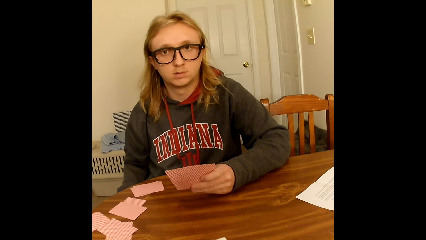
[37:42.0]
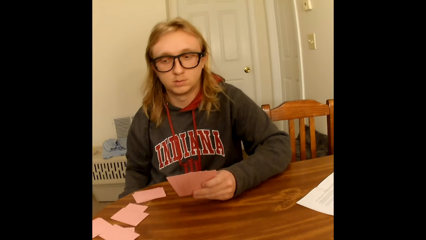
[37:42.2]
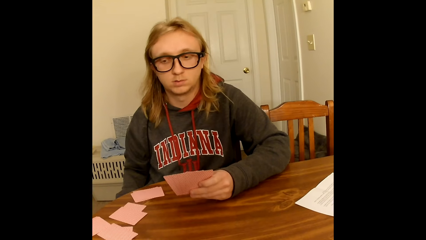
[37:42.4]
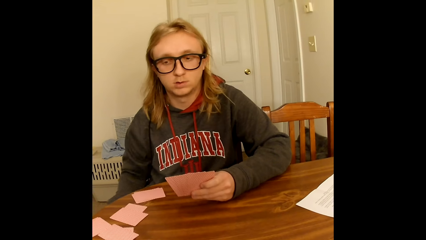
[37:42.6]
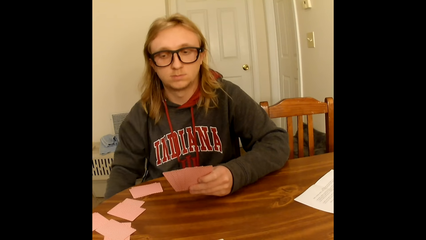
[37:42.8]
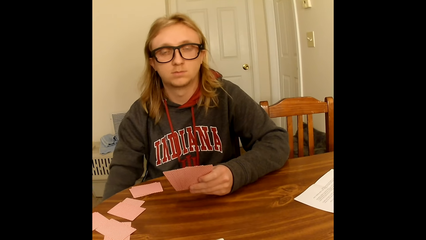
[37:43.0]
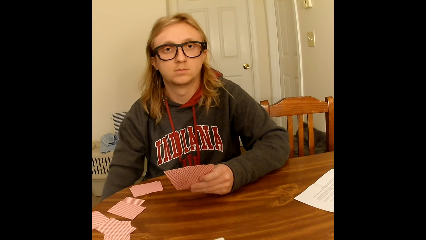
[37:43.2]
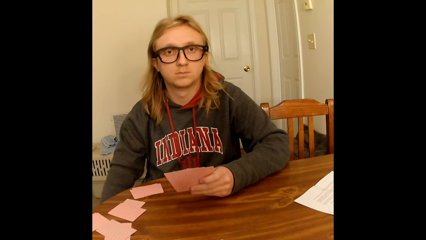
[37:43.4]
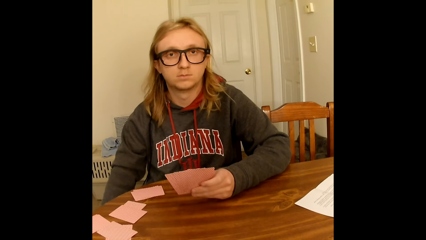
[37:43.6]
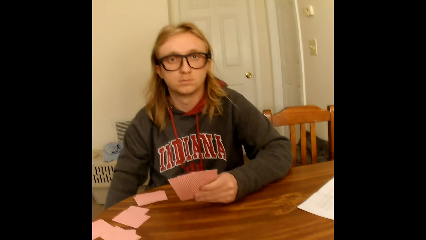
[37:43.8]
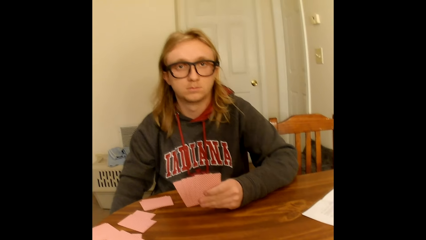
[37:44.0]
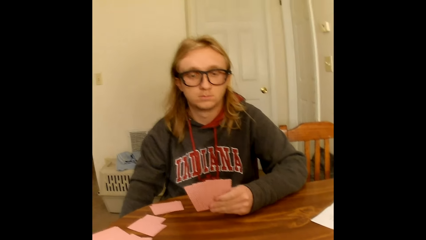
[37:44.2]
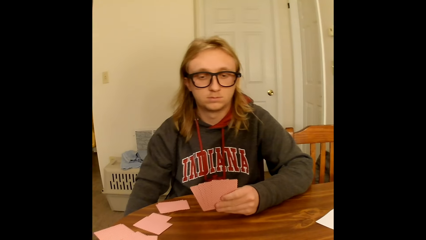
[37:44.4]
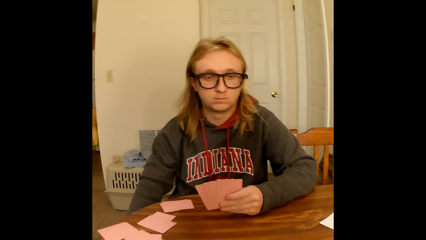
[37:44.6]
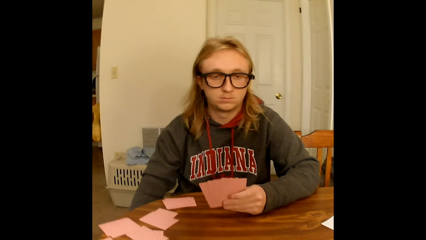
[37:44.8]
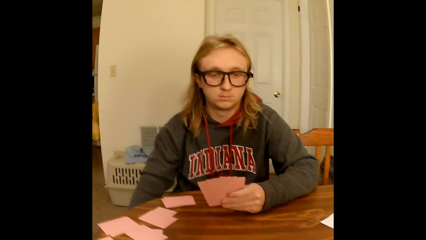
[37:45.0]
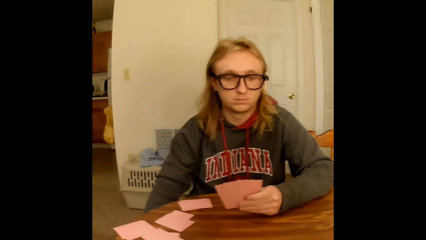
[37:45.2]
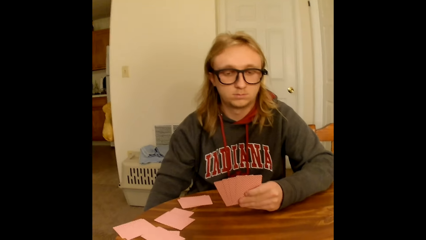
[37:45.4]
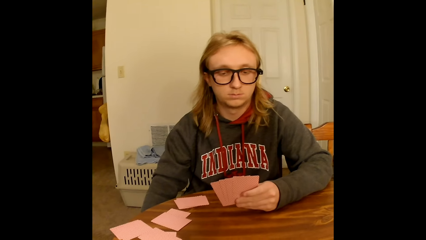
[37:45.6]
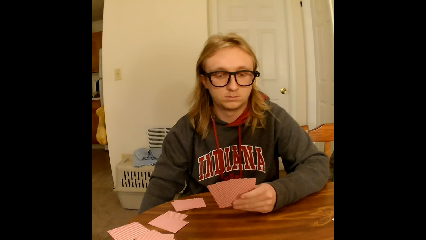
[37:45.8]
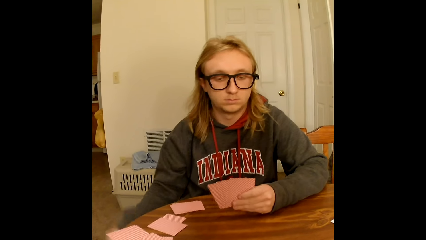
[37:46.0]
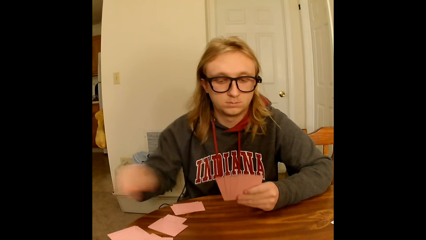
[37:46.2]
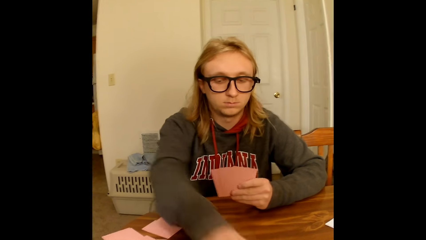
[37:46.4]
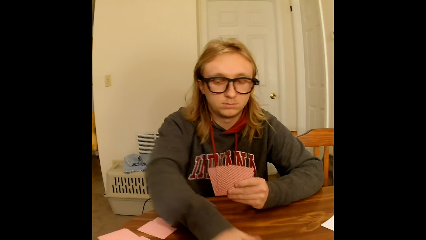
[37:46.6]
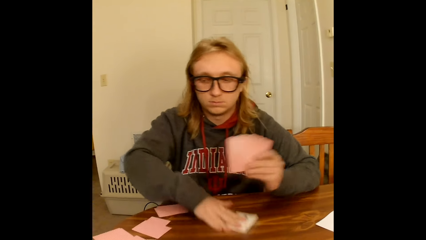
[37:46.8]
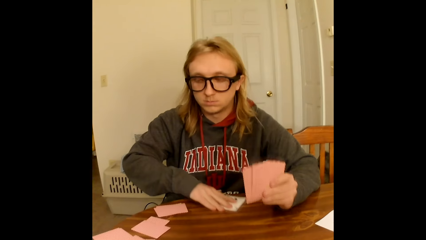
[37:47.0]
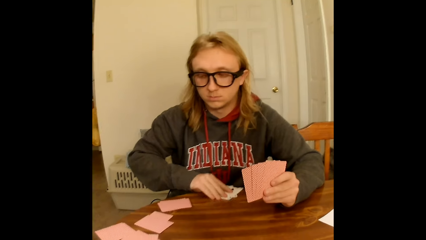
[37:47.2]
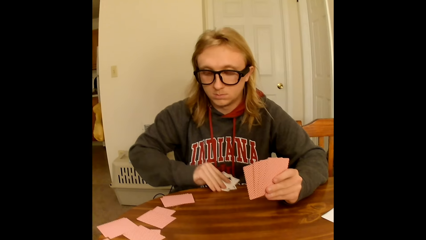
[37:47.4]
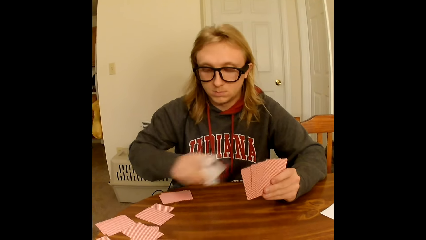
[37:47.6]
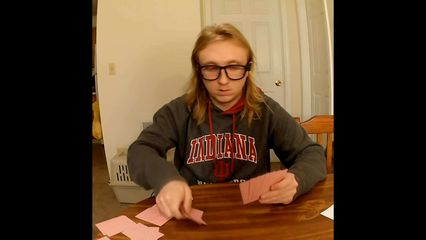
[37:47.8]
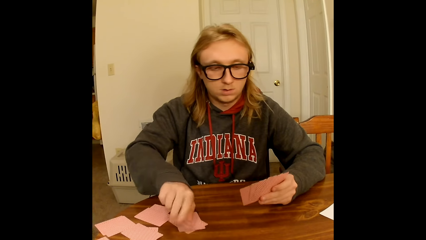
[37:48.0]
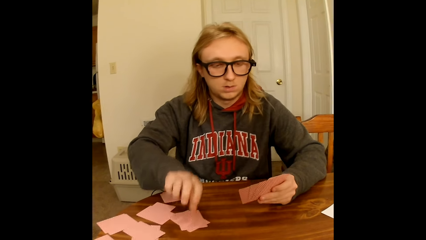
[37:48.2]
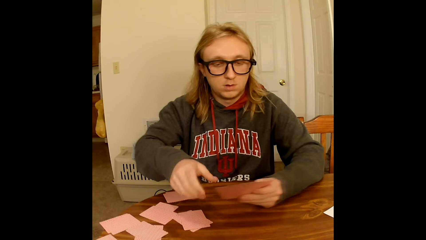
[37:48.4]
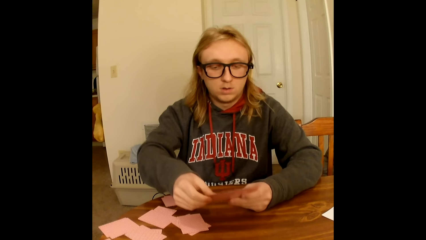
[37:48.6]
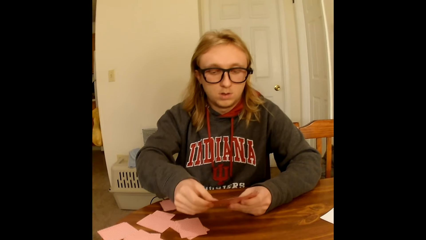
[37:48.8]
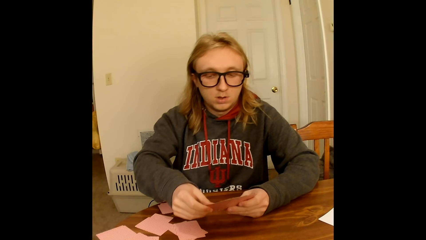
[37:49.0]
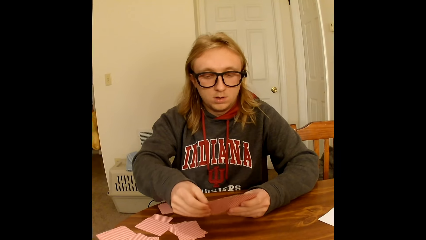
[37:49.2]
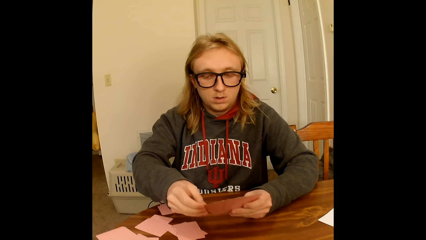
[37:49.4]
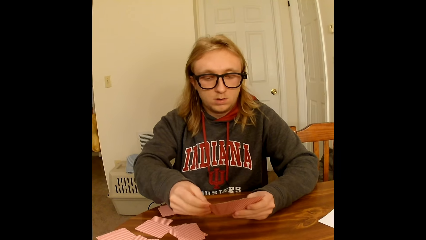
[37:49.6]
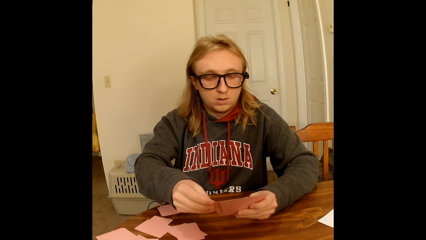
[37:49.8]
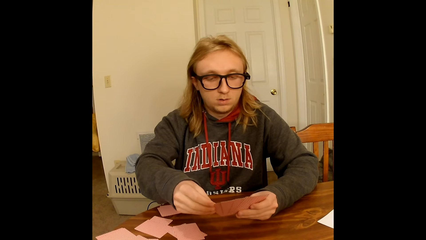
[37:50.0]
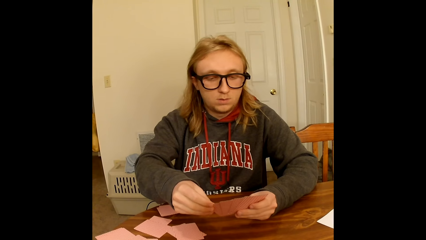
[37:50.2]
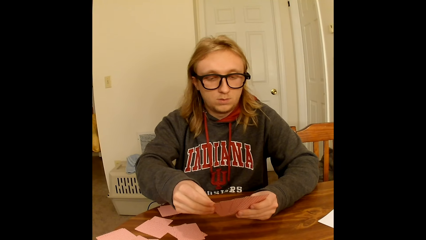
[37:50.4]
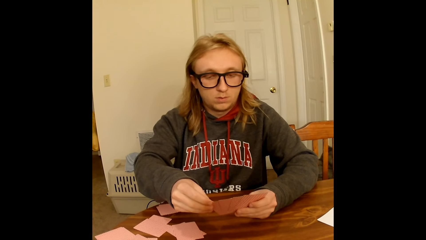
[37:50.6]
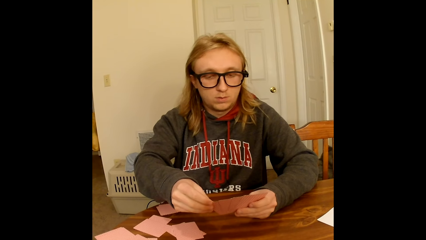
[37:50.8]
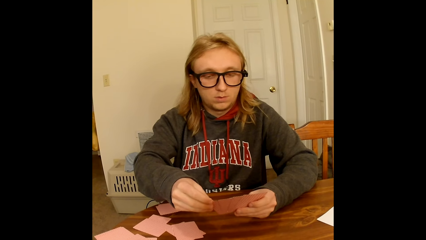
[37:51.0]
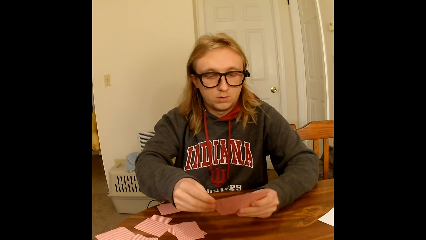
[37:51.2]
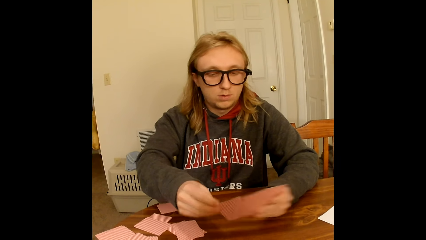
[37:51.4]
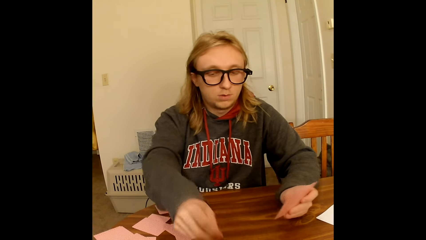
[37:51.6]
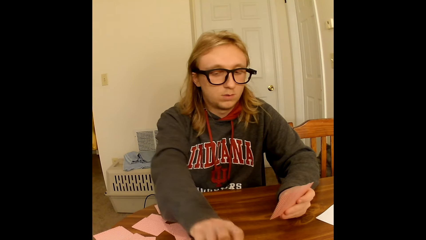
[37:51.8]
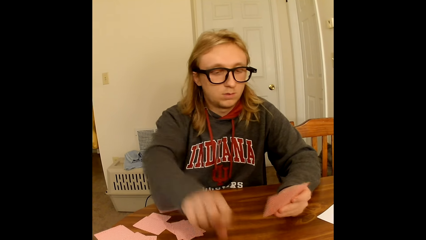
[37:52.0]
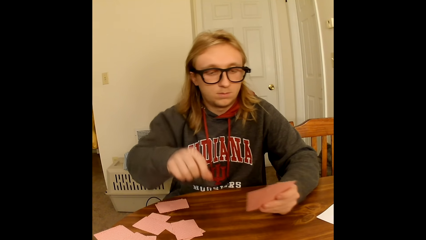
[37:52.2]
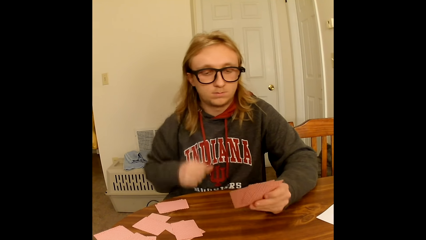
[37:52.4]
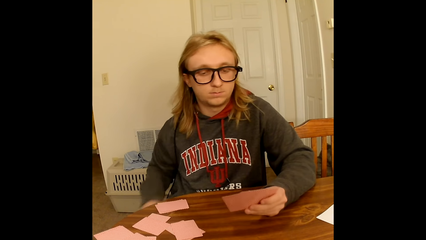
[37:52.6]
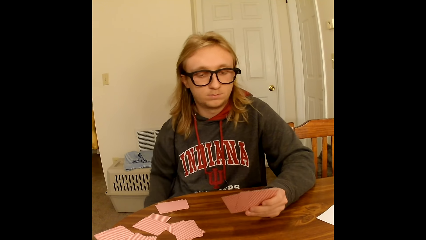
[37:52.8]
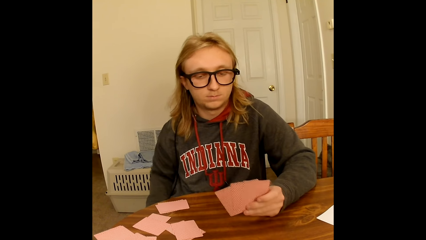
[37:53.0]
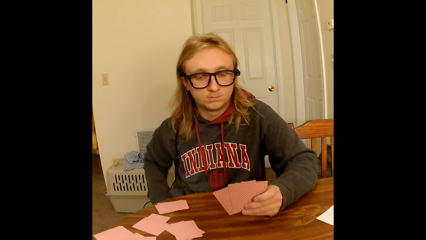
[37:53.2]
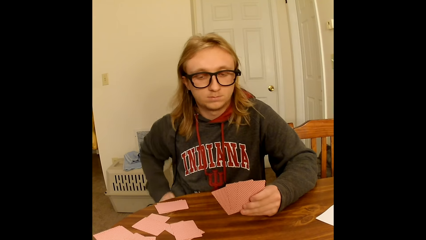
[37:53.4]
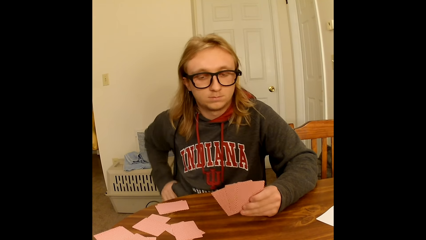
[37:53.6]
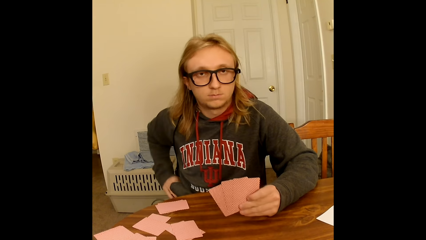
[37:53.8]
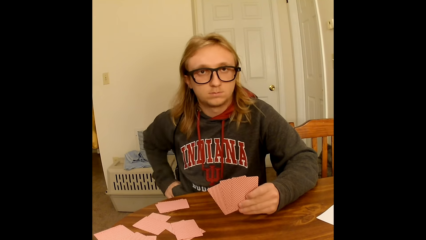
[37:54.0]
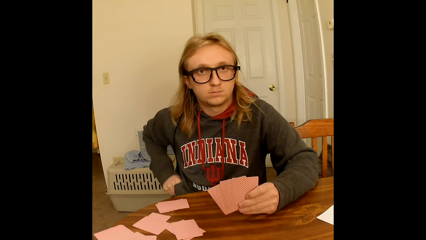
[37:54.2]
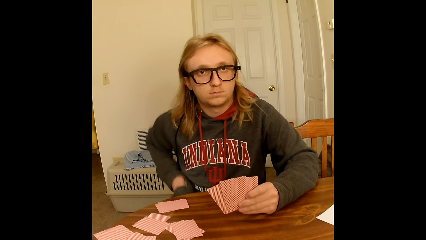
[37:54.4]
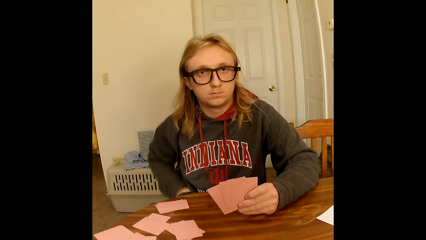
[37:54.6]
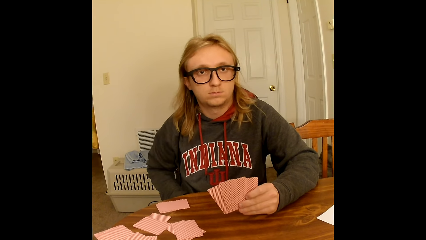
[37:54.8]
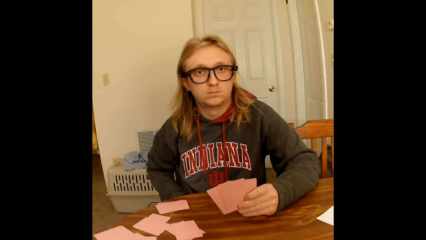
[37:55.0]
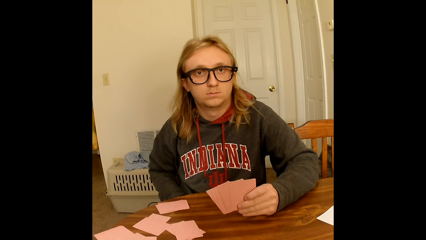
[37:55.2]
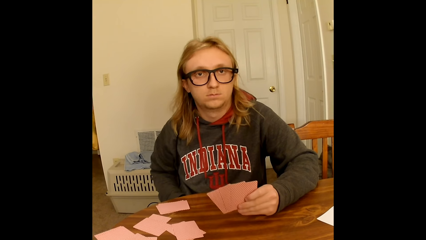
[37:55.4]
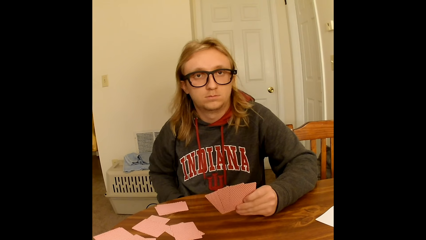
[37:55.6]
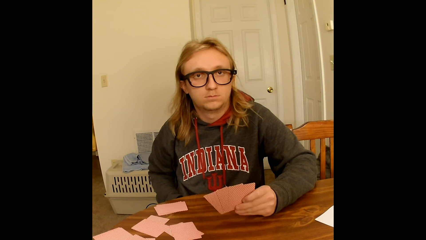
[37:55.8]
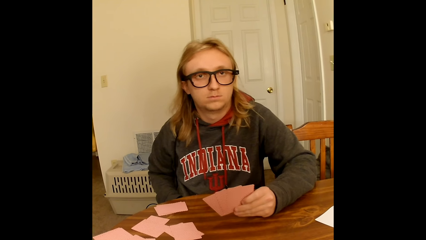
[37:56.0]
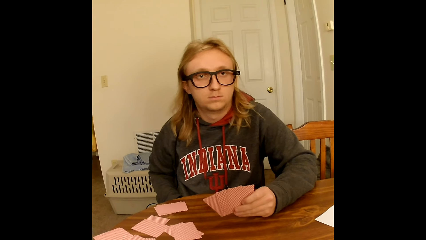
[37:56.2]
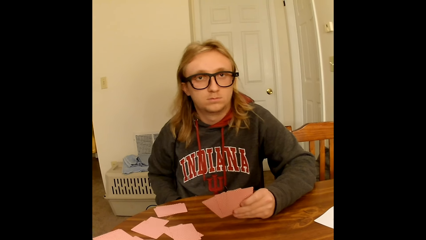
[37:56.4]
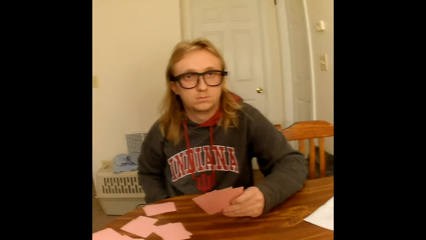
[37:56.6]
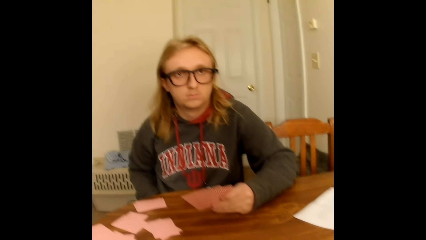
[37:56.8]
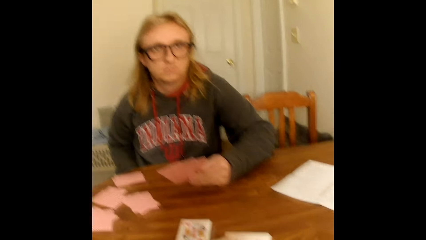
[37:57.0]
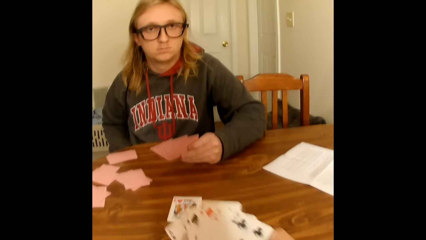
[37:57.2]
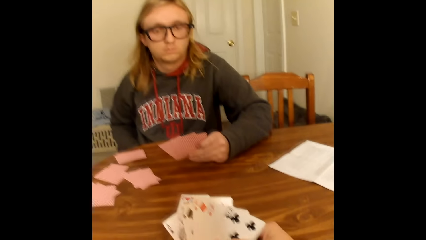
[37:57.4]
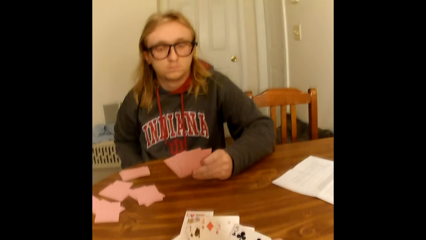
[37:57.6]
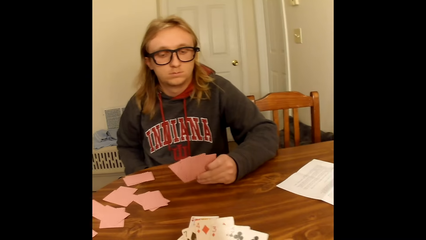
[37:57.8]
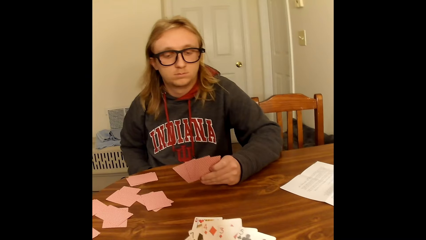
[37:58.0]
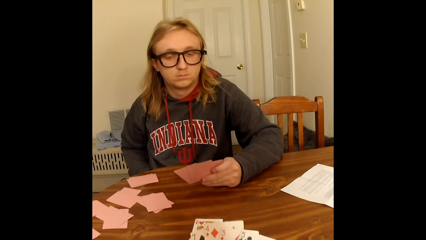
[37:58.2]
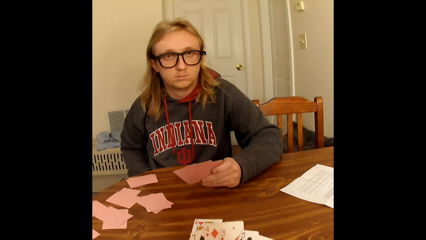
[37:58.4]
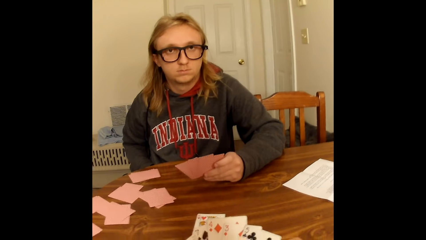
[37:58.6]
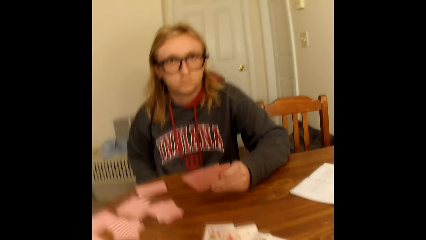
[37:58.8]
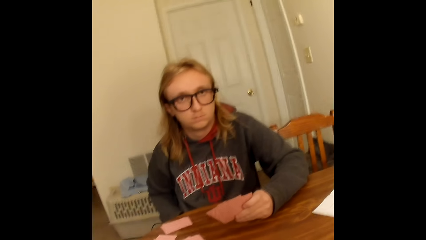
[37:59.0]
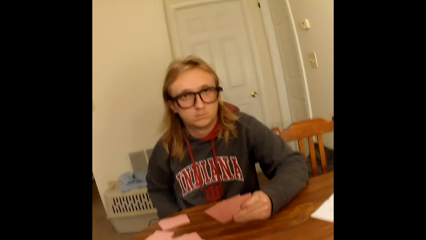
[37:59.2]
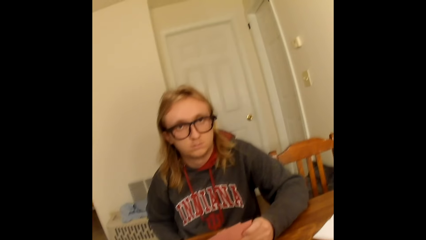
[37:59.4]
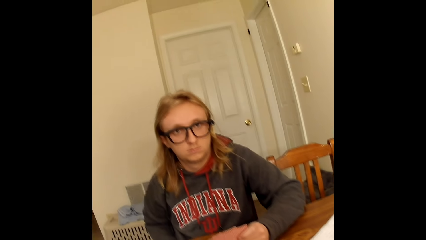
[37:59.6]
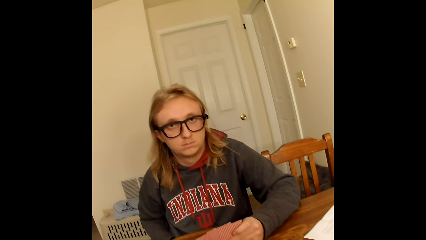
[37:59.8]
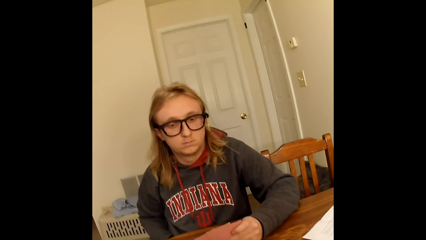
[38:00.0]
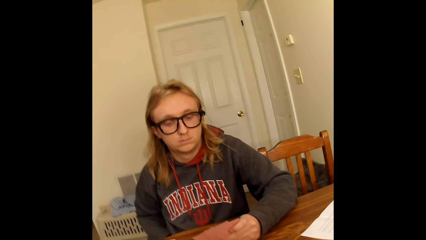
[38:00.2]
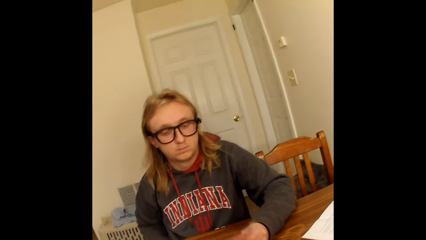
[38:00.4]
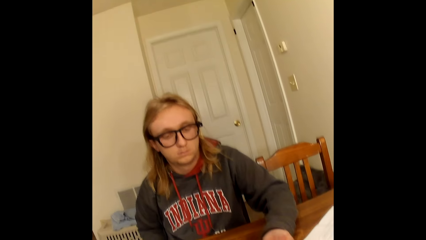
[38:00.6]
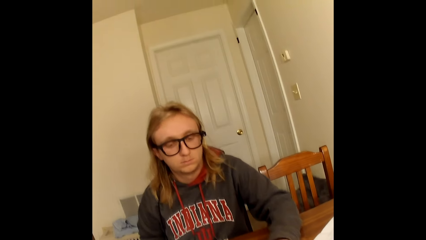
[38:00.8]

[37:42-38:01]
A man touches the cards on the table. The man moves his hand under the table. The man takes two face up playing cards from the table with his right hand and places the playing cards in his right hand face down on the table. The man holds playing cards face up to him with both hands and looks through the cards in his hands. The man places a playing card face up on the table with his right hand, touches his lap with his right hand and puts his right hand into a pocket of his hoodie. The camera wearer holds playing cards face up to them with both hands. They look through their cards. They speak to the man.
